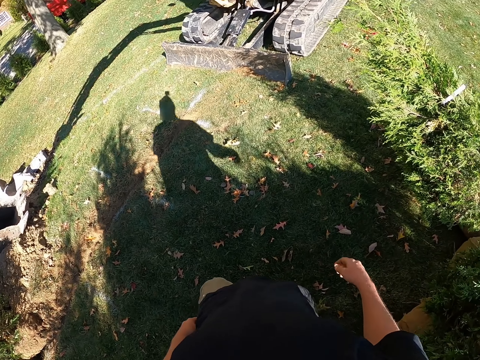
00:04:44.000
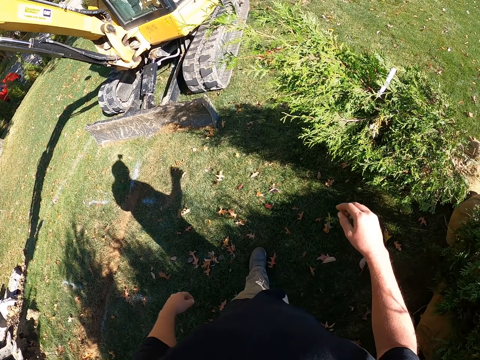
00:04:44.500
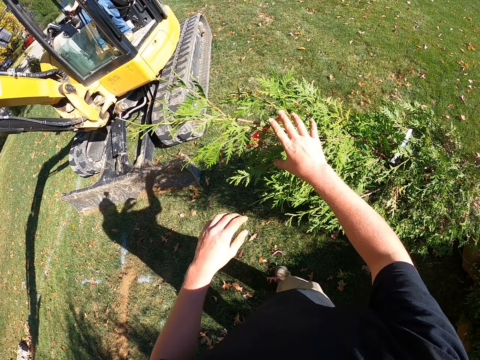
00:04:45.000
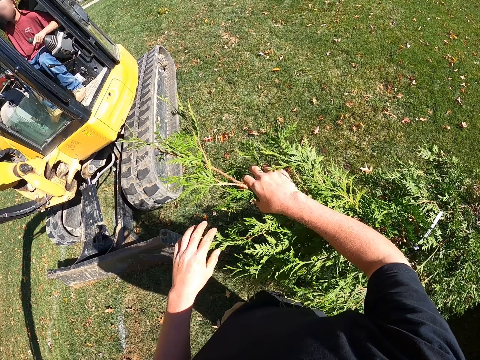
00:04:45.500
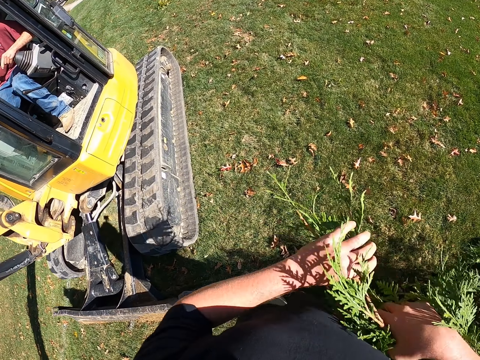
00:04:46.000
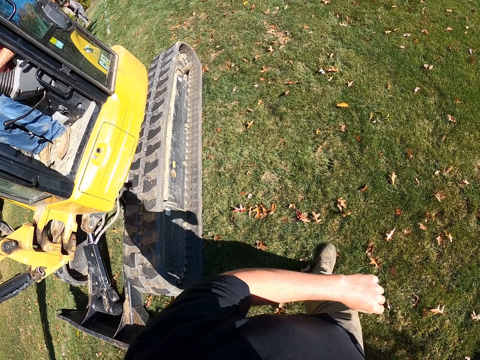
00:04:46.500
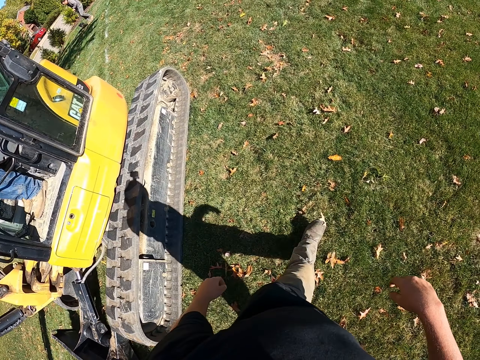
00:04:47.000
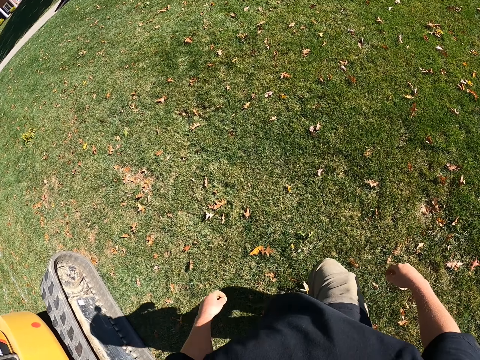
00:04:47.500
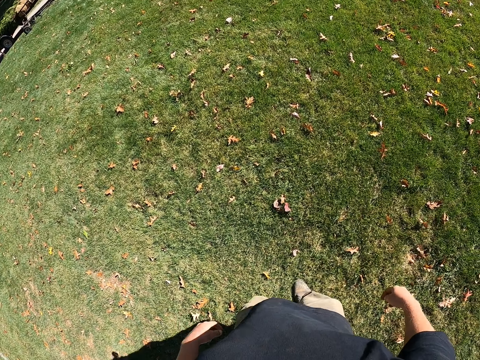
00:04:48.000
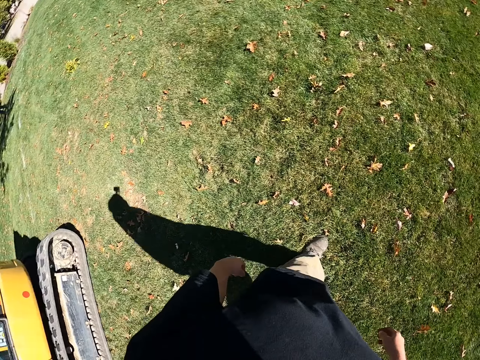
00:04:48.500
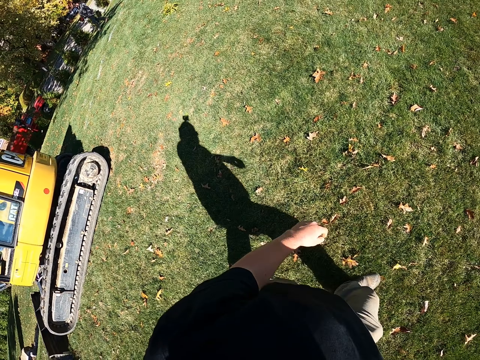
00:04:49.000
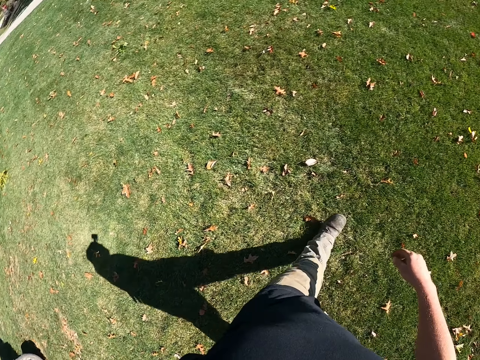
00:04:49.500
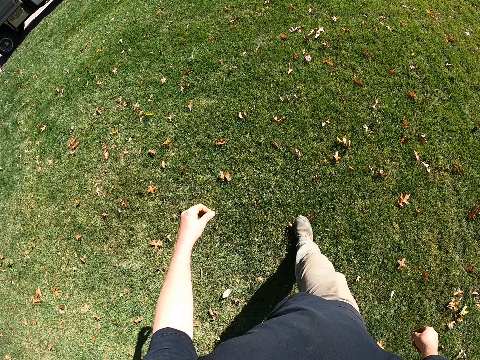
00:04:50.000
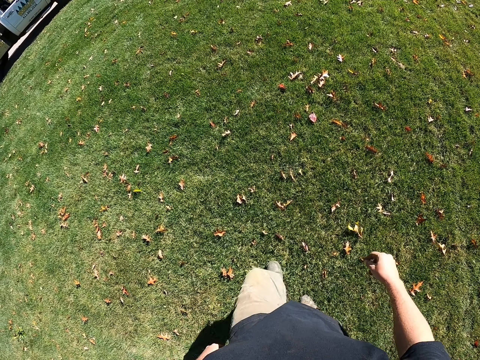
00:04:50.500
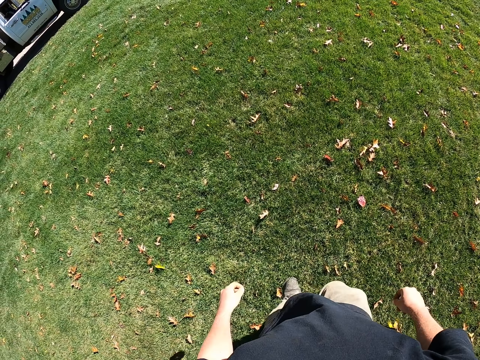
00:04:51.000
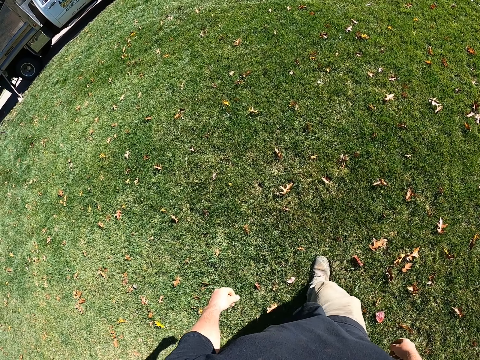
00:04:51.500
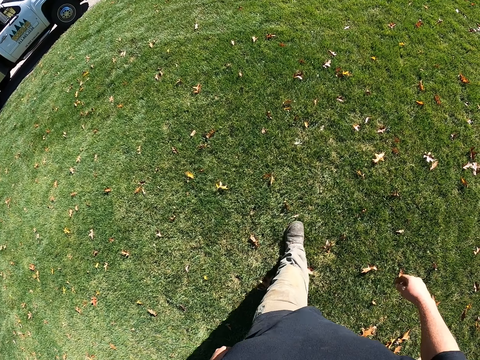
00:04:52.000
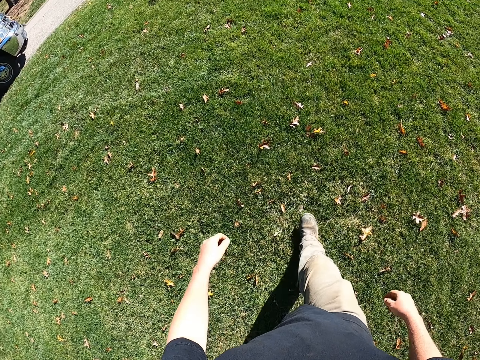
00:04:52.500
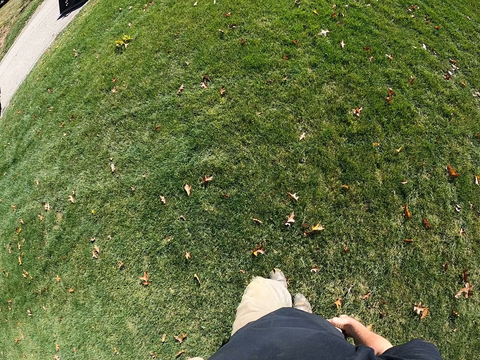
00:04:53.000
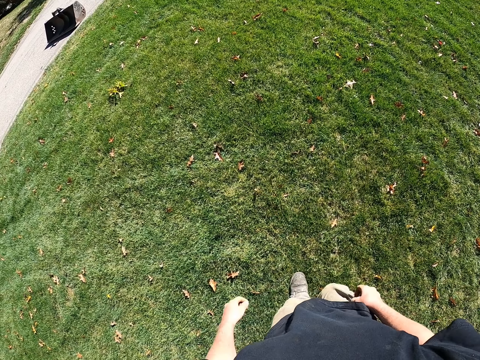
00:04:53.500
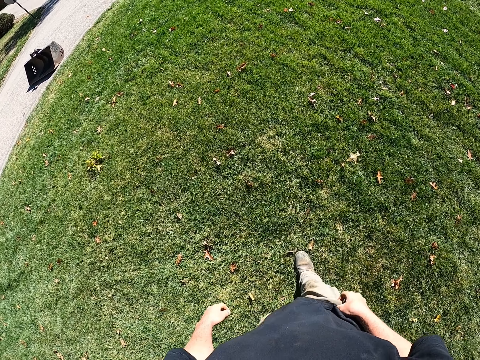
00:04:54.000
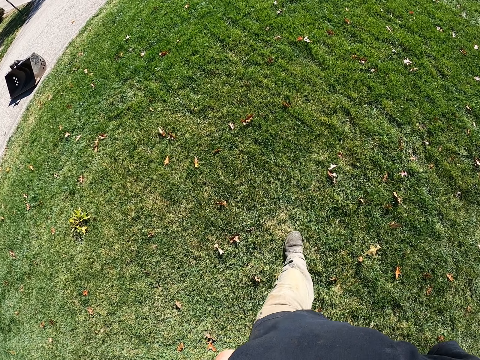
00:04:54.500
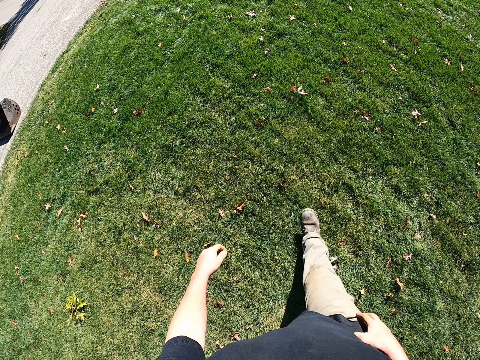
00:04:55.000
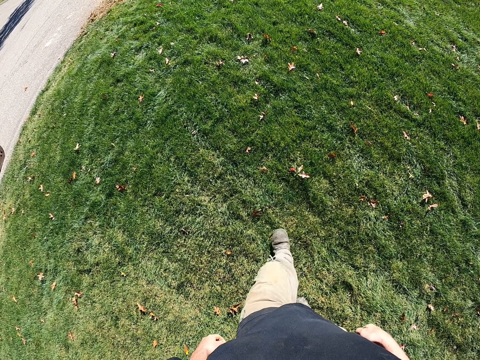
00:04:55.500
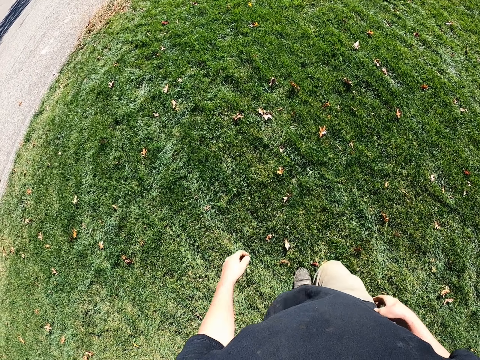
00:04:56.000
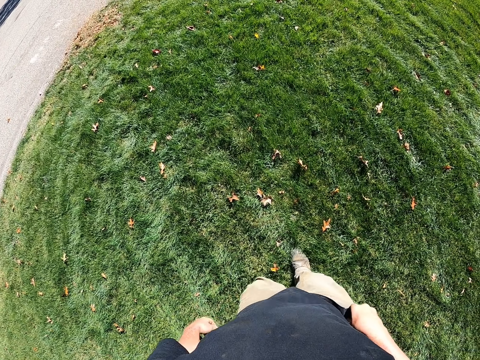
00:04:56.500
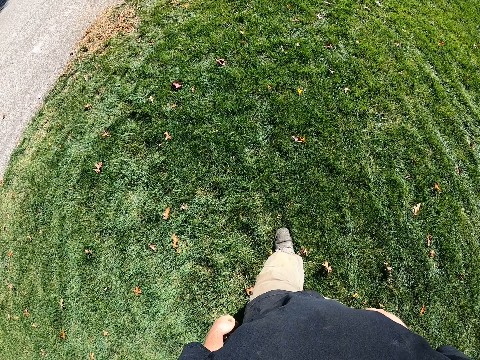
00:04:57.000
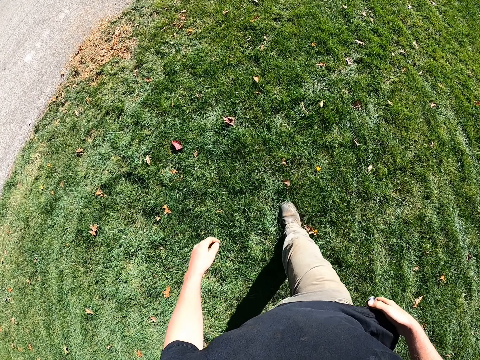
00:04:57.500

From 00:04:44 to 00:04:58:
The camera wearer walks in the garden. They push a tree. They move the branch with the right hand. They swing both hands. They look around. They walk ahead. They push a vape in a pocket. They hold the trouser with the right hand. They unpocket the vape. They swing the left hand.

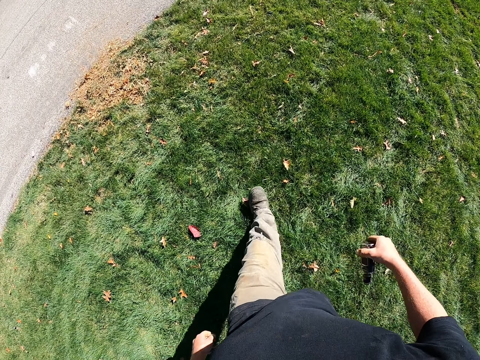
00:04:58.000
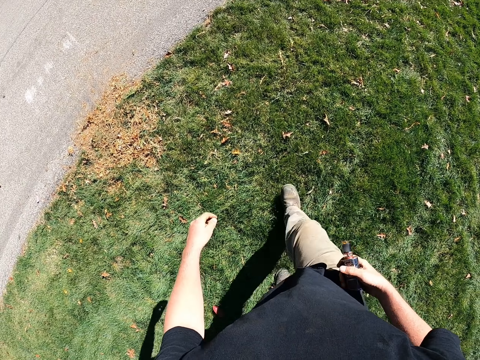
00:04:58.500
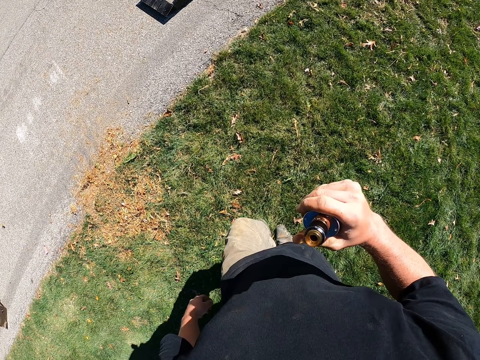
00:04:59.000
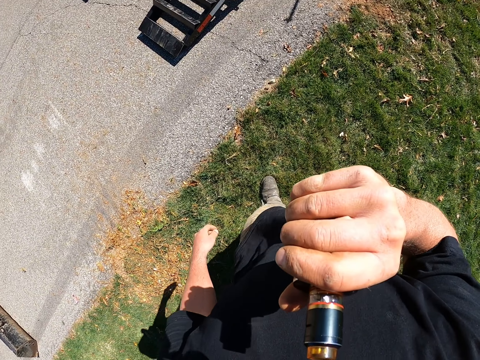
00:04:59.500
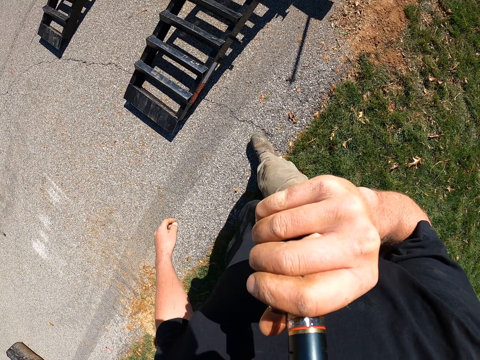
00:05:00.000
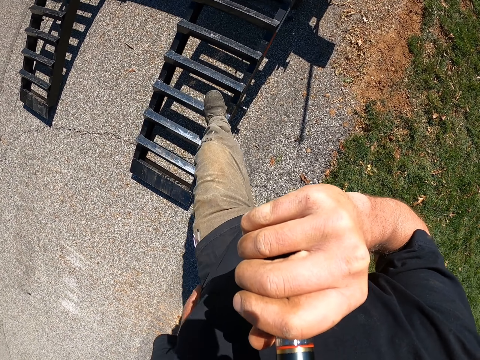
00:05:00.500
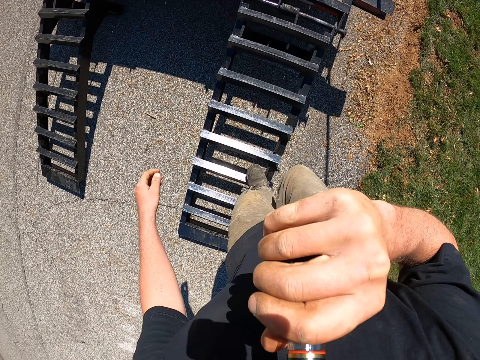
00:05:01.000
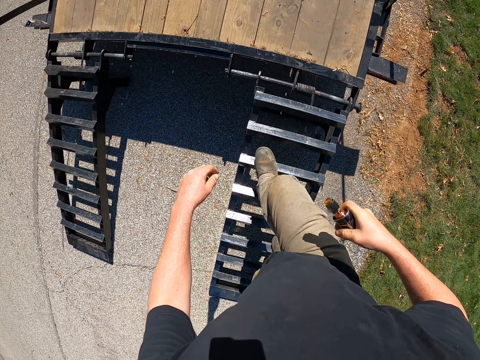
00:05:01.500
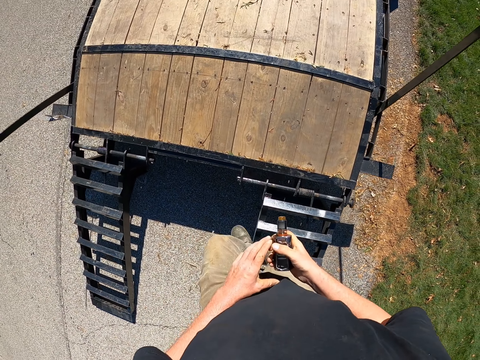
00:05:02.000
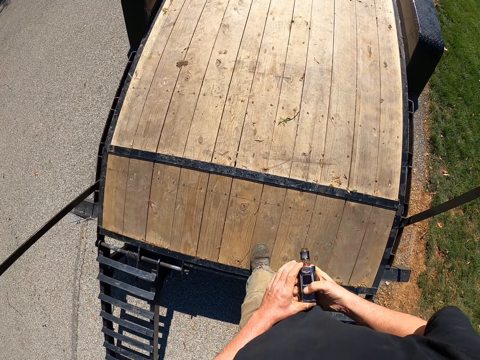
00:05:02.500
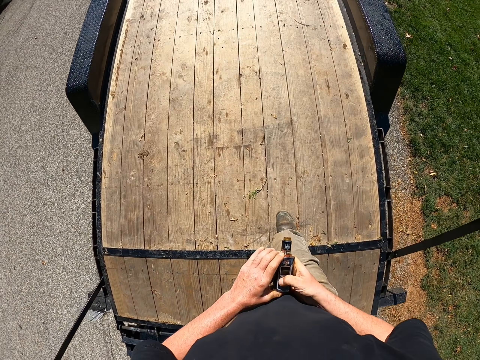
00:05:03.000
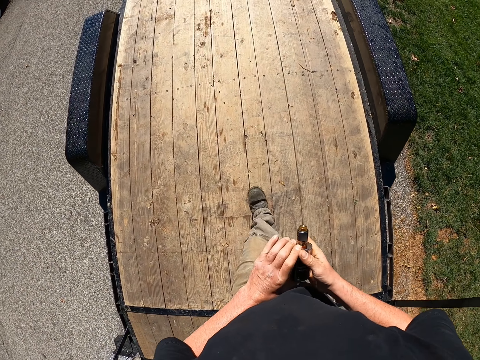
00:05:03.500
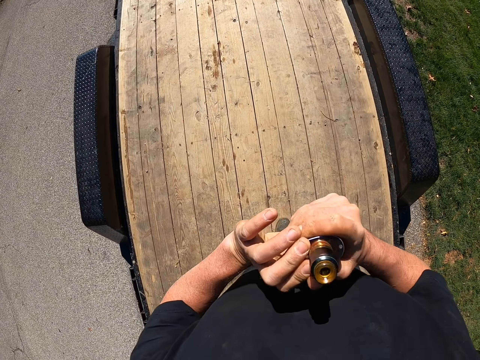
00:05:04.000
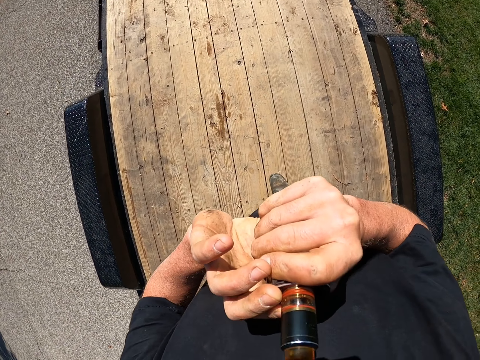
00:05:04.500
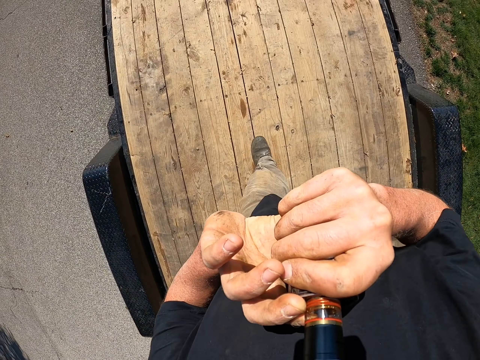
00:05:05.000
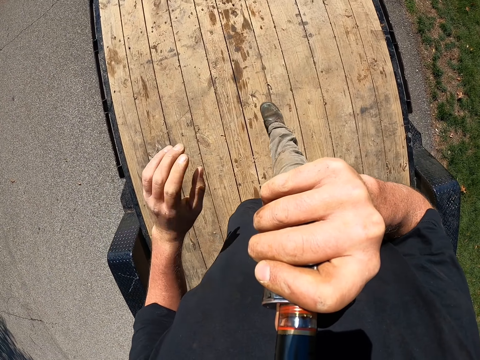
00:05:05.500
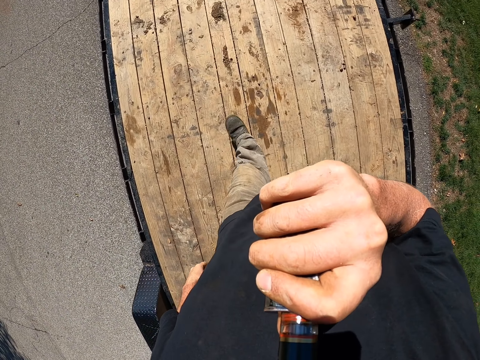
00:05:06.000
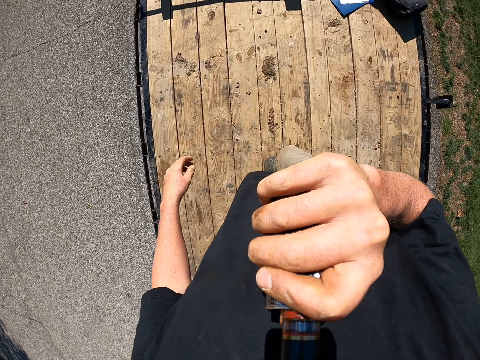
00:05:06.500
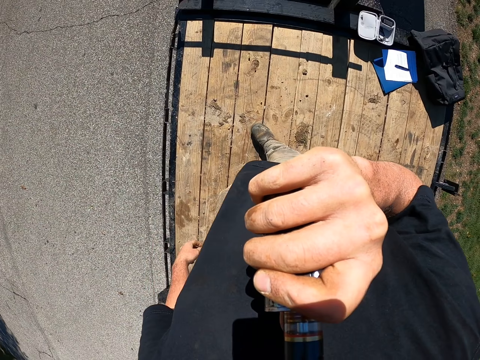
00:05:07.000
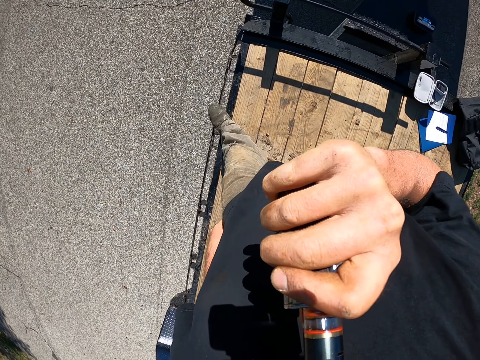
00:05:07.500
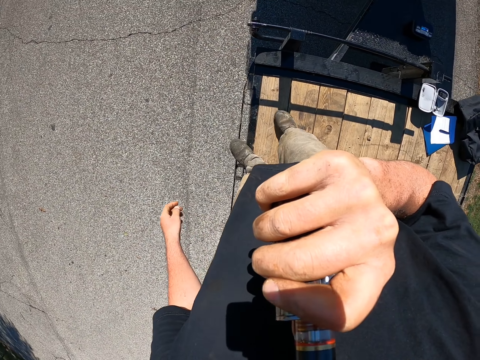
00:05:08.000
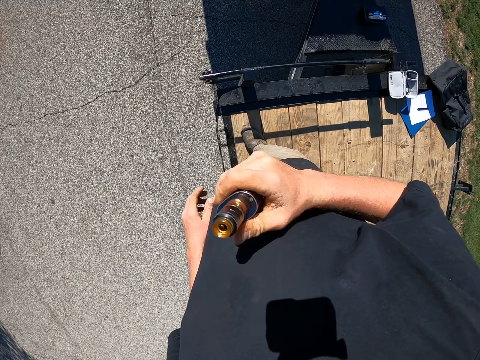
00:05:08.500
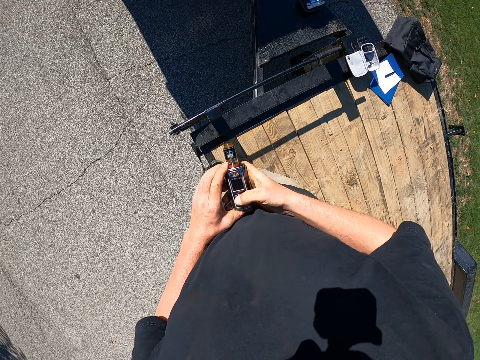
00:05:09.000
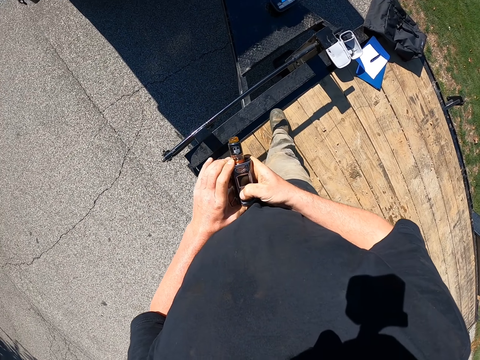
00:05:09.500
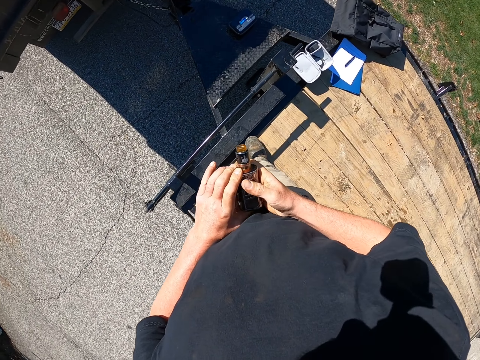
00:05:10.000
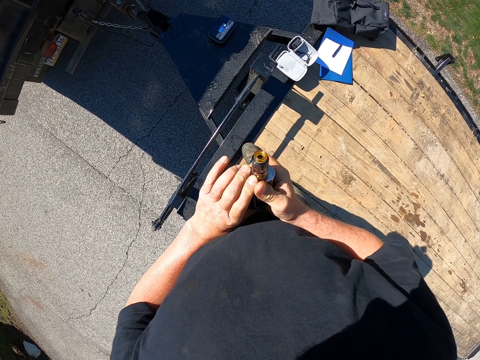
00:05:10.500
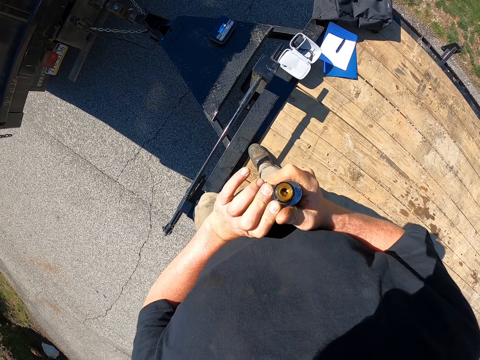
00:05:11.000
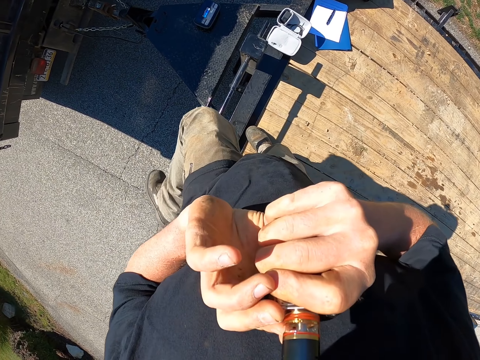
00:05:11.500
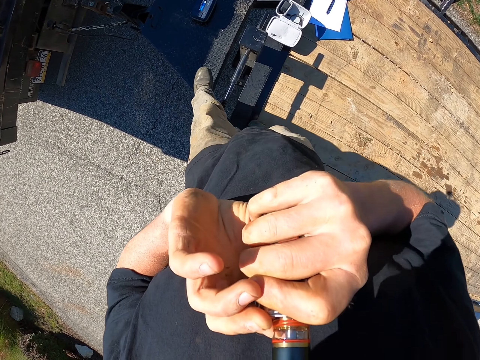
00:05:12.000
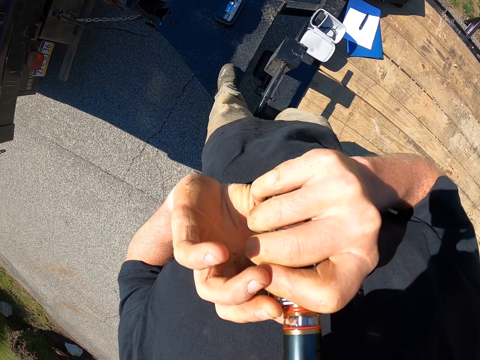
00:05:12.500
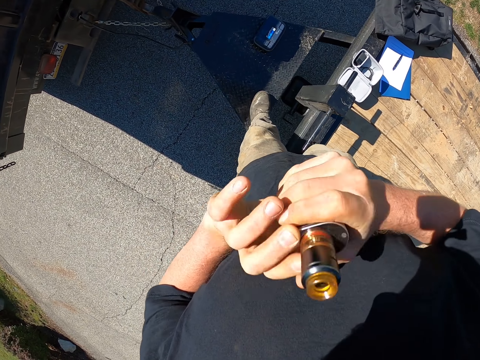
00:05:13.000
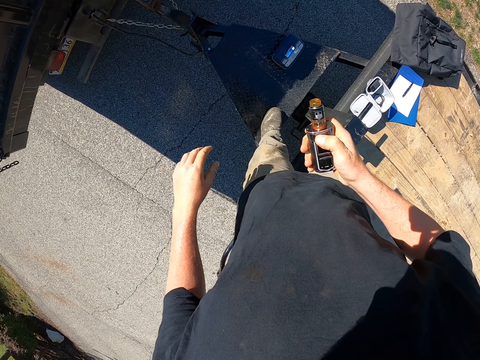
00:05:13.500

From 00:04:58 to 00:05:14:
The camera wearer walks ahead. They smoke a vape. They lift a bottle with the right hand. They climb a lorry. They hold the vape with both hands. They walk on the lorry and press the vape. They smoke the vape. They lift the bottle with both hands. They lift the bottle with the right hand. They drop the right hand. They hold the vape with both hands. They press the vape. They smoke the vape. They lift the bottle with both hands.
